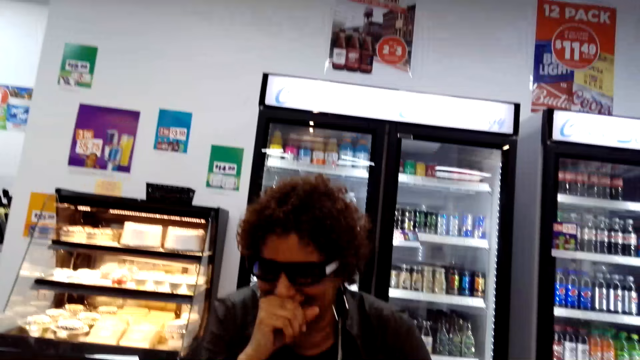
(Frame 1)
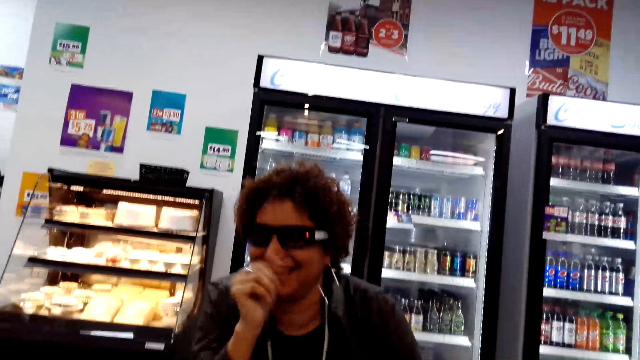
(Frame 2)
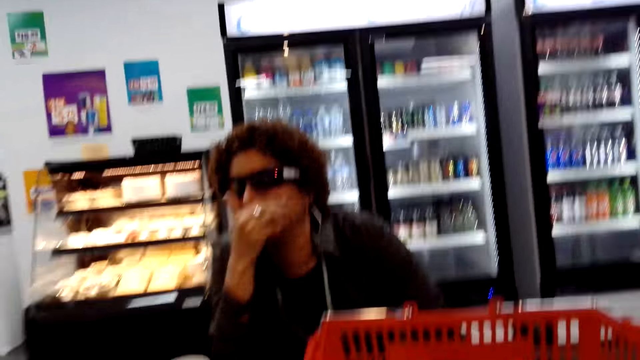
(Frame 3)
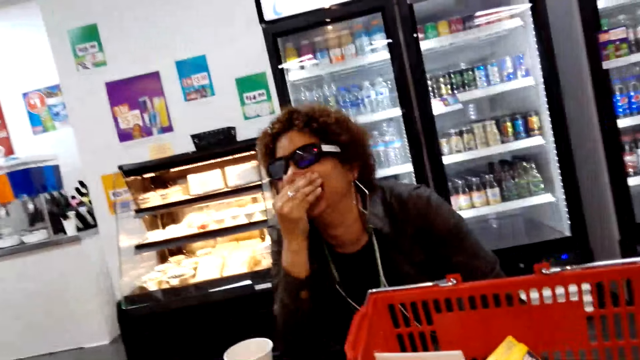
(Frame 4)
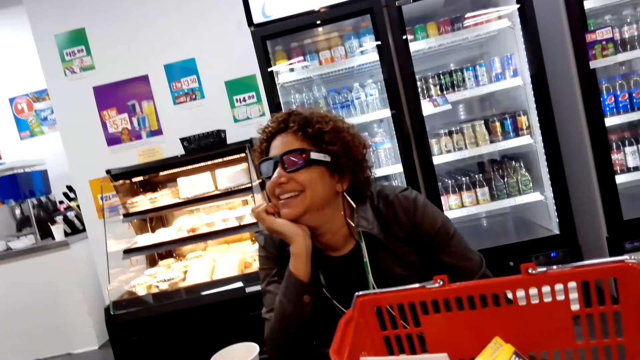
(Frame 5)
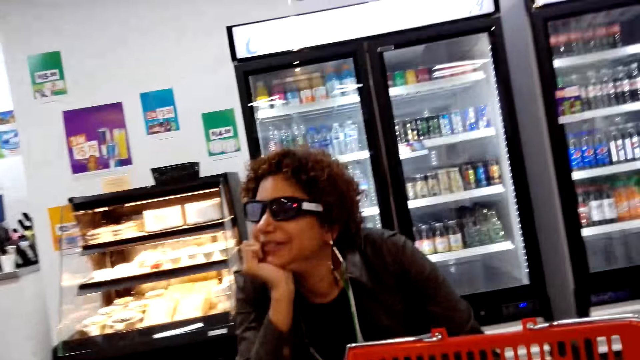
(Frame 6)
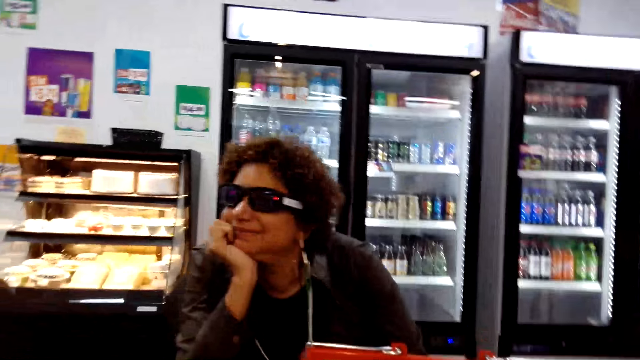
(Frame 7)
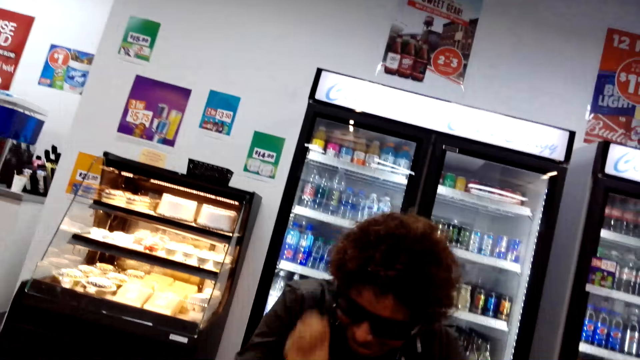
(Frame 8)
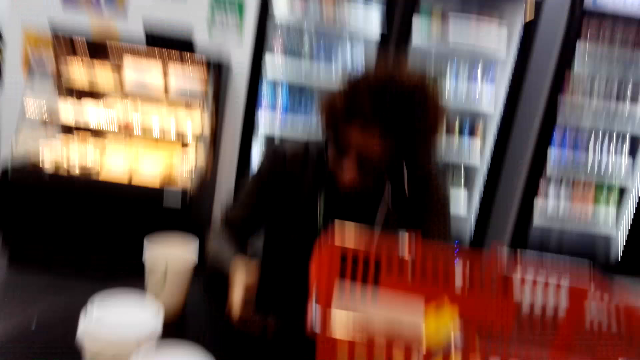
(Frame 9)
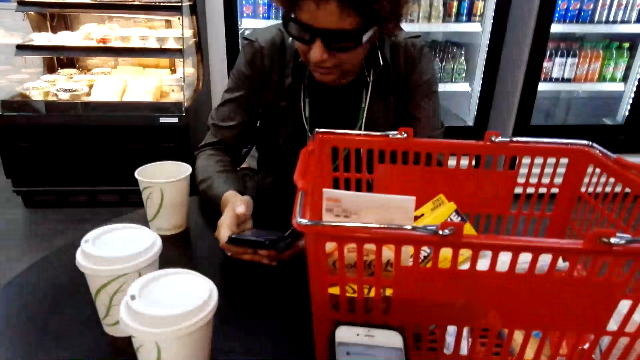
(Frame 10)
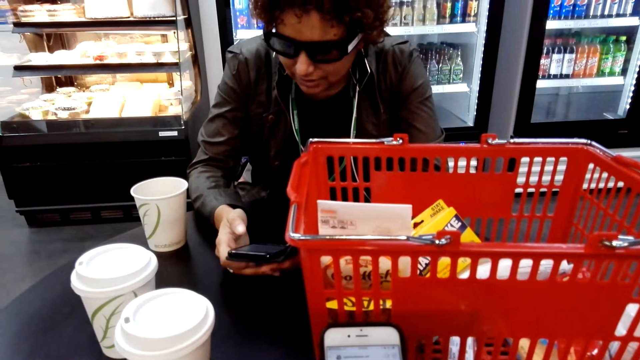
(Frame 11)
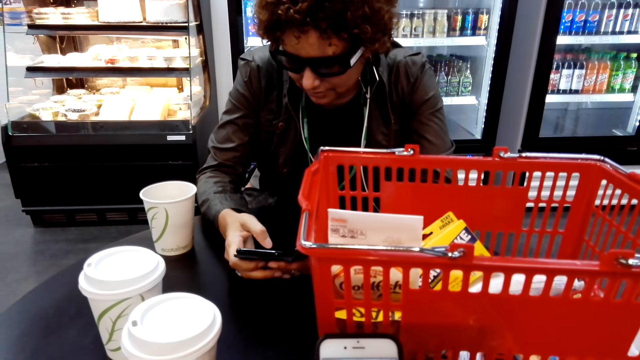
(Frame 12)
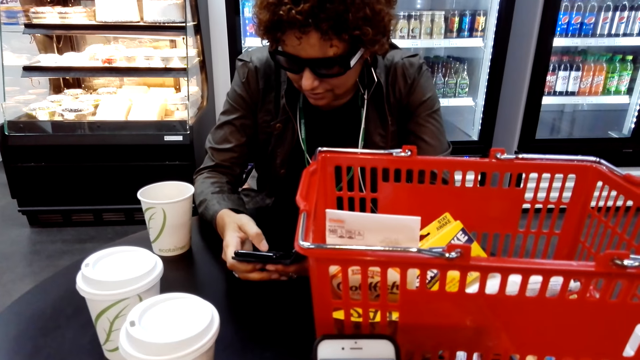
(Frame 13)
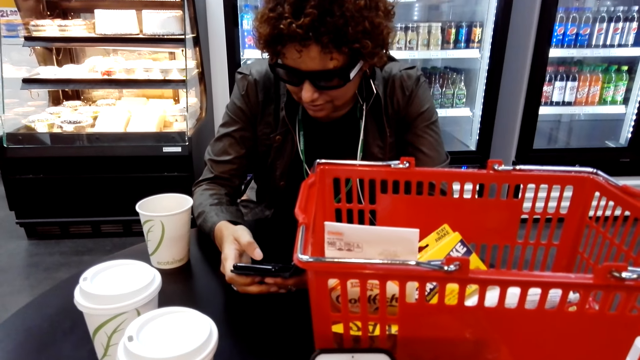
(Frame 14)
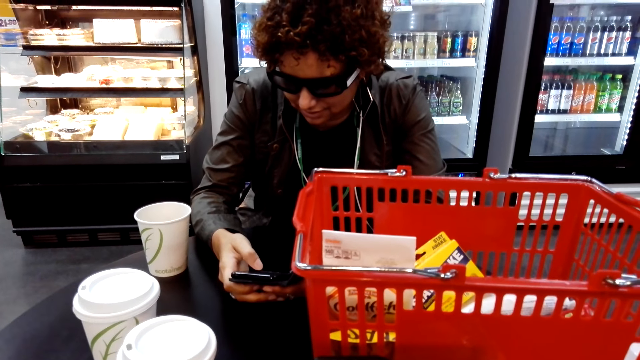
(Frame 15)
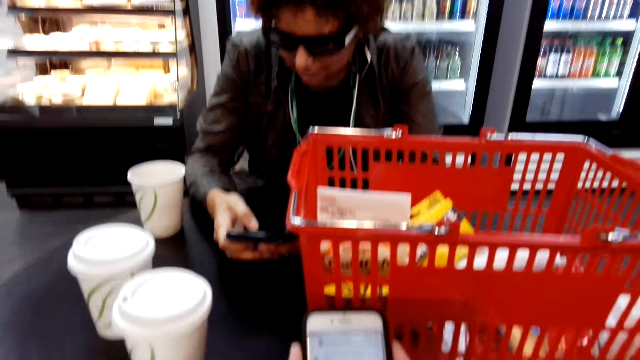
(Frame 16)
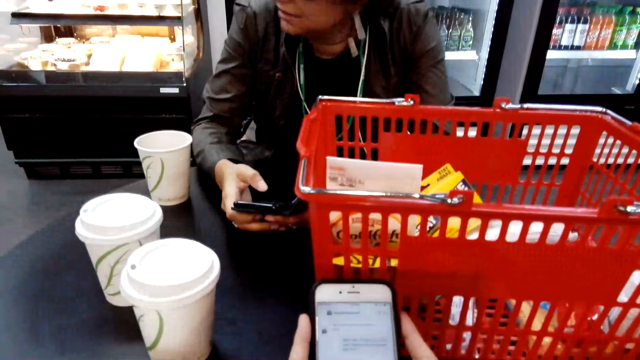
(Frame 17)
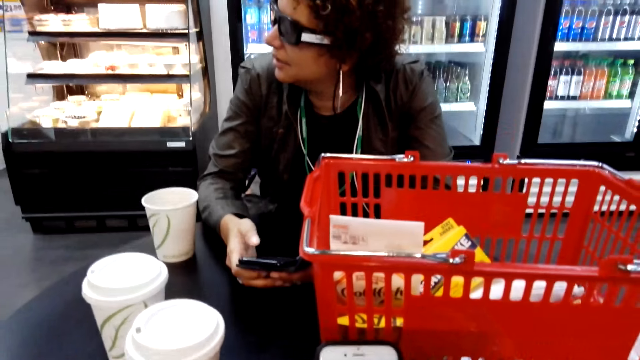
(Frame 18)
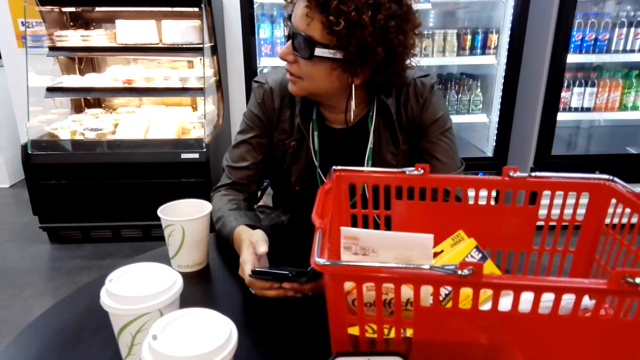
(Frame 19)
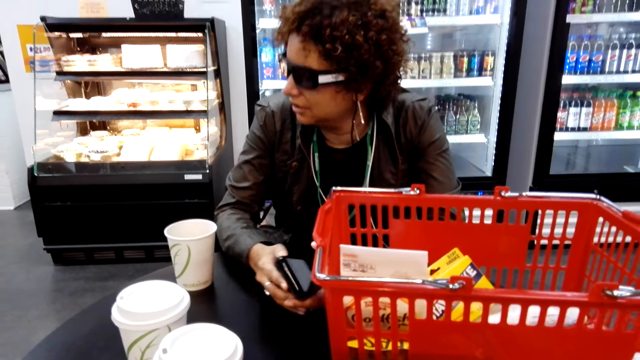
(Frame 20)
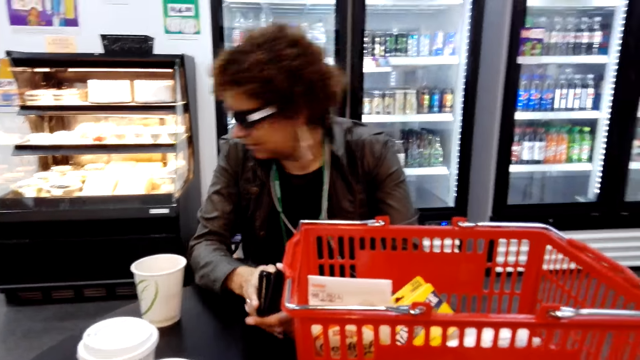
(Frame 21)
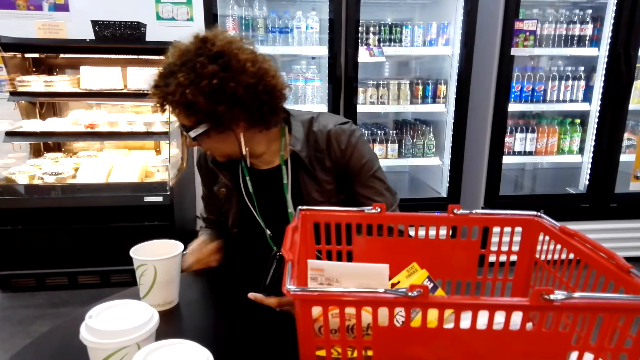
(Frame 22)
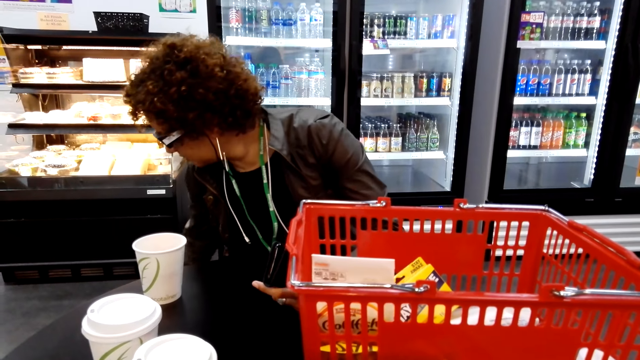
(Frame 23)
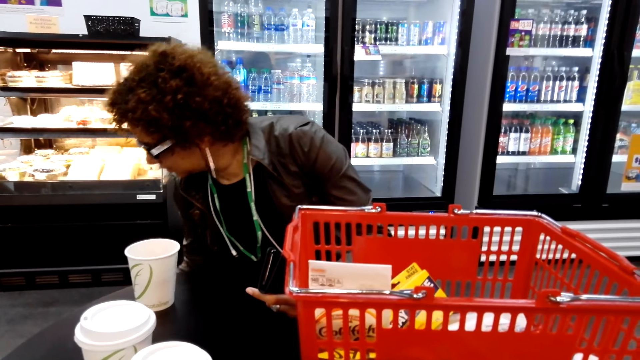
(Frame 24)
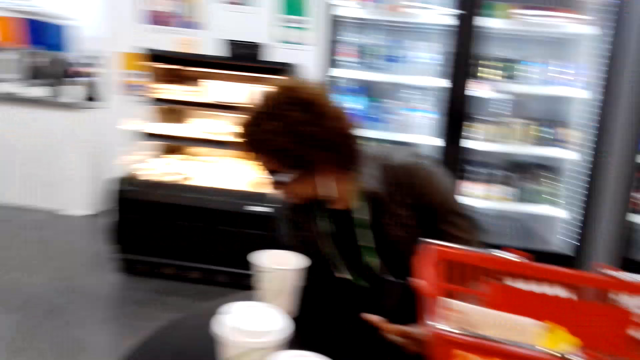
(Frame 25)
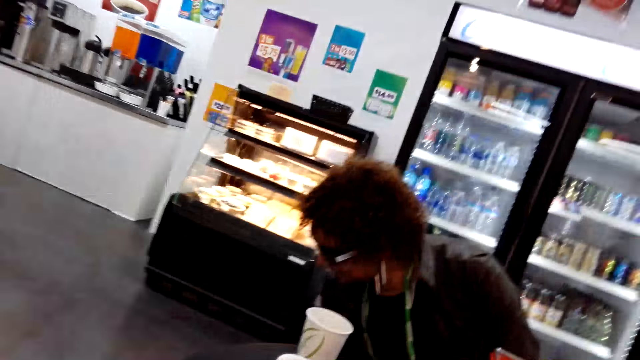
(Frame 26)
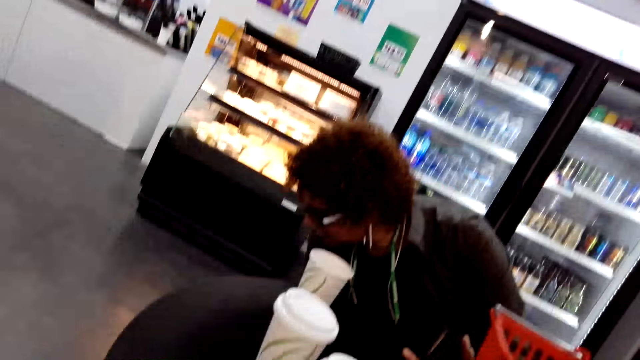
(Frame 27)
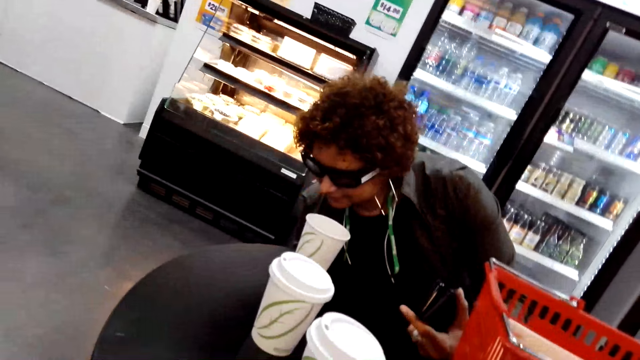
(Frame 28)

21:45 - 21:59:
The person operates the phone. The camera wearer operates the phone. The person looks aside. The person picks the snack from the shopping basket.

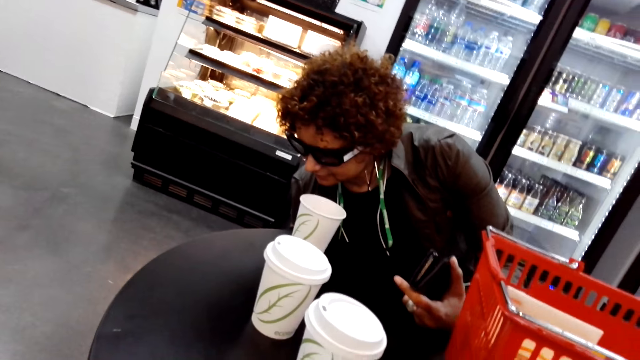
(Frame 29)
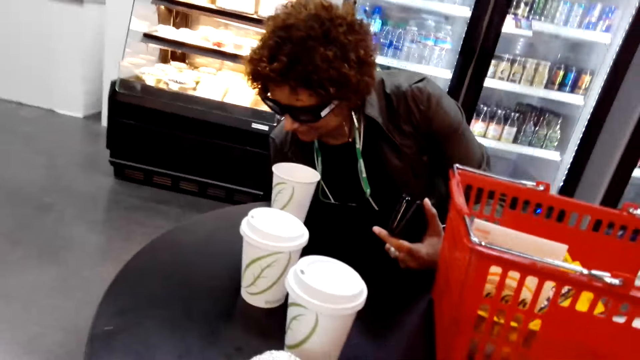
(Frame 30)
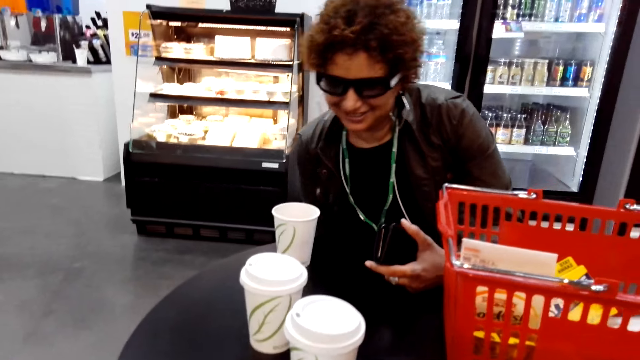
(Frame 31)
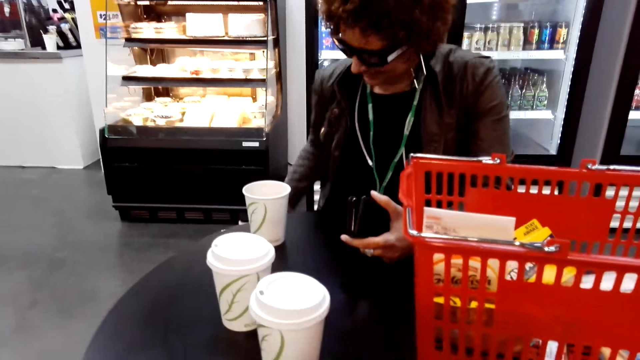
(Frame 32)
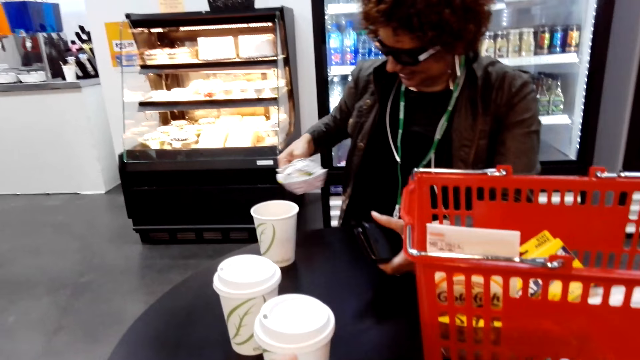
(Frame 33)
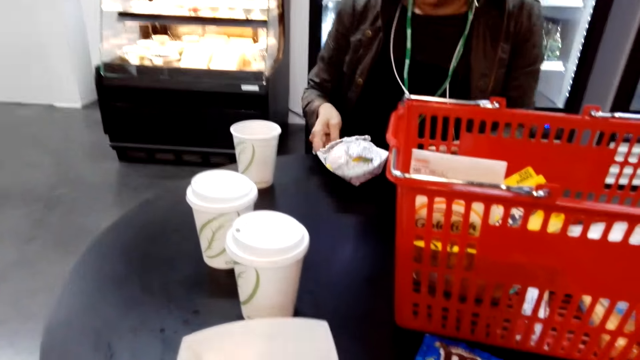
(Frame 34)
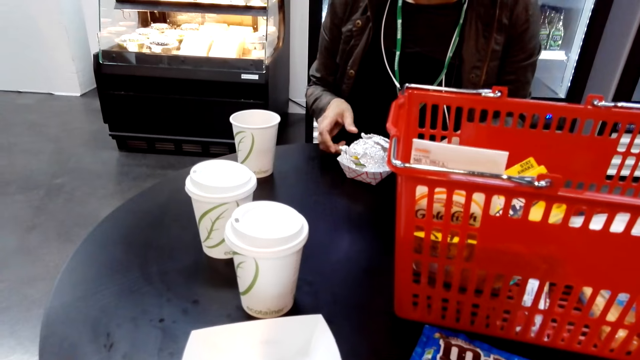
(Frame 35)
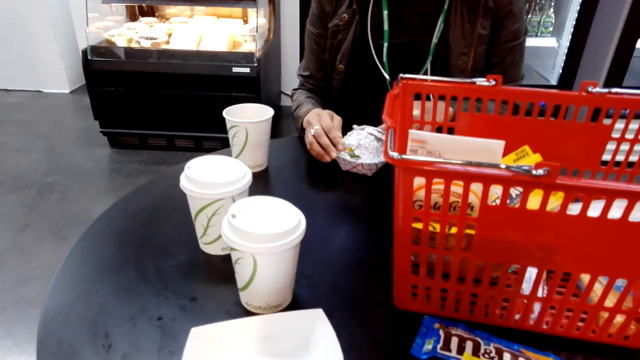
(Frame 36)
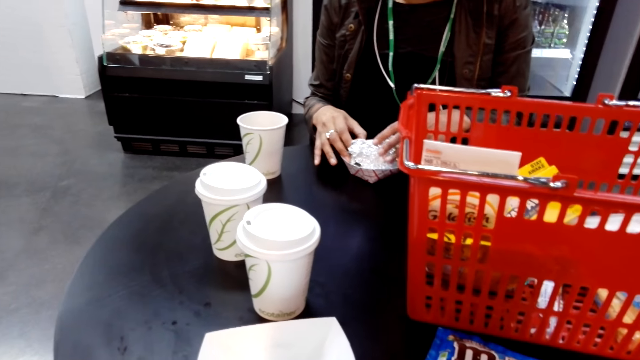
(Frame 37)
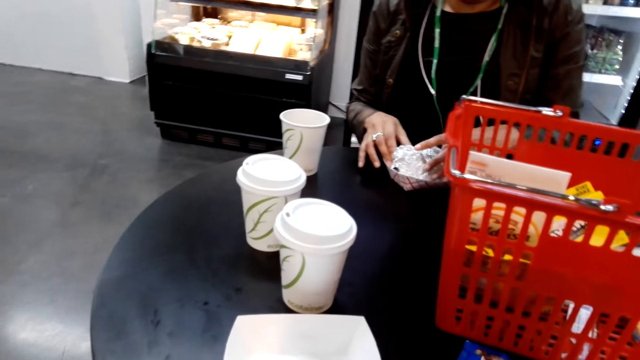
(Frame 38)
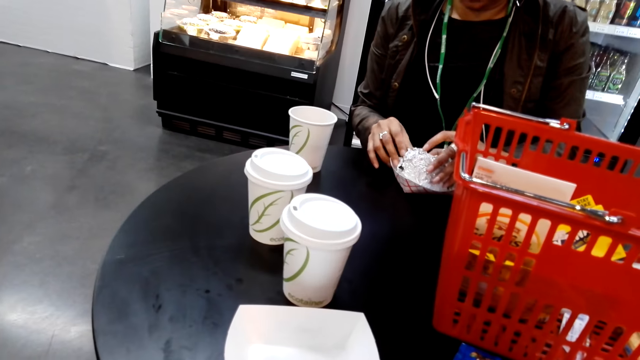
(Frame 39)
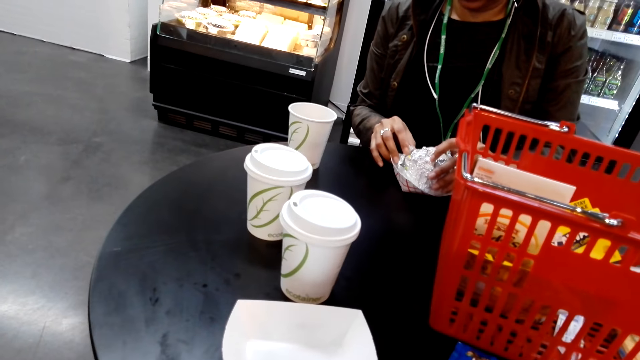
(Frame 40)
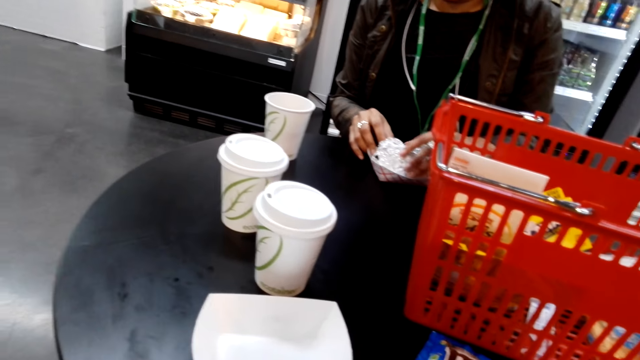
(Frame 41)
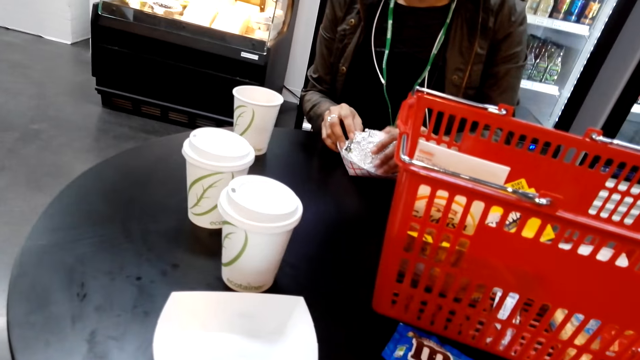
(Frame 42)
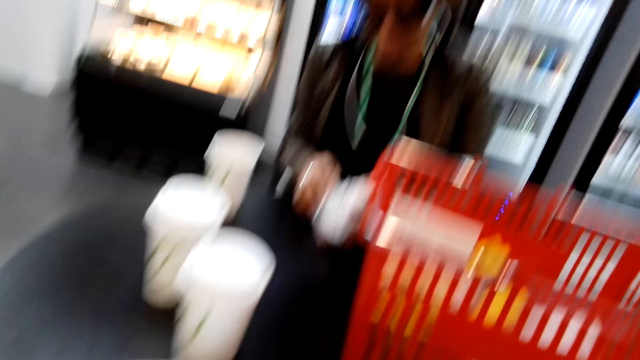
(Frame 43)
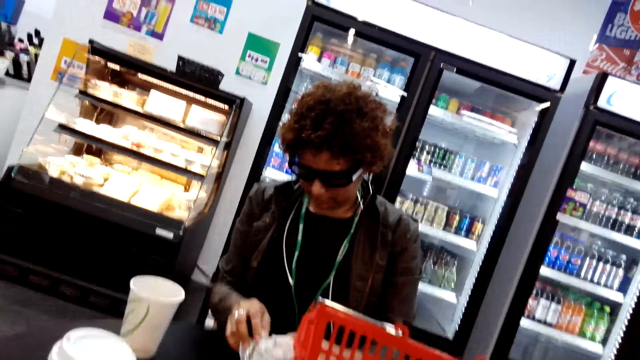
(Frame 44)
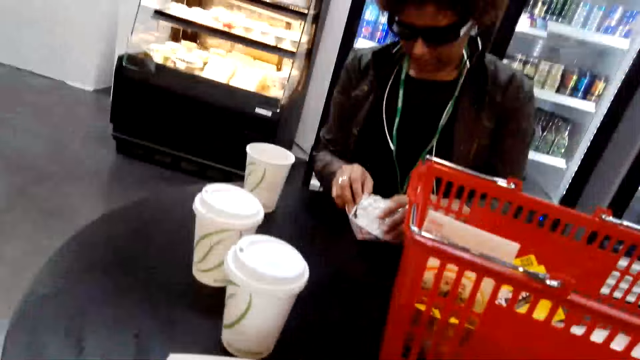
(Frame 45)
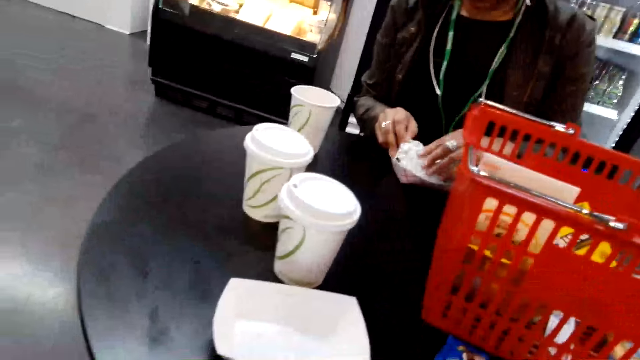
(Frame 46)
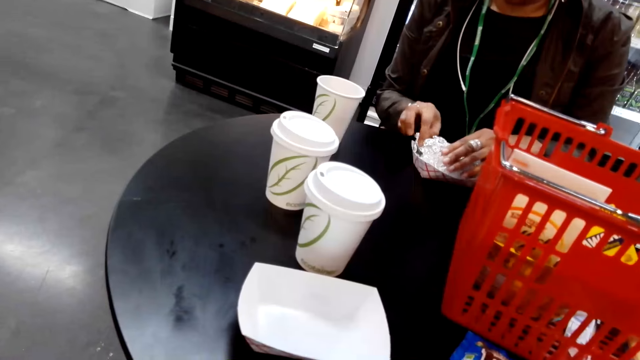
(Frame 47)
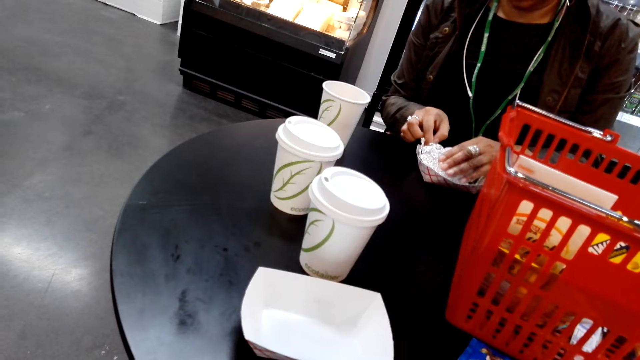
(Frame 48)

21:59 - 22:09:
The person puts the burger on the table. The person opens the burger.
